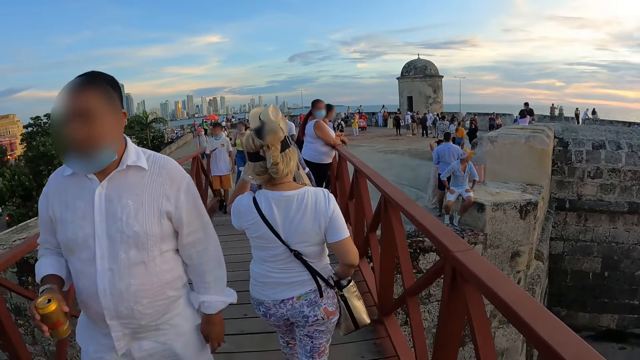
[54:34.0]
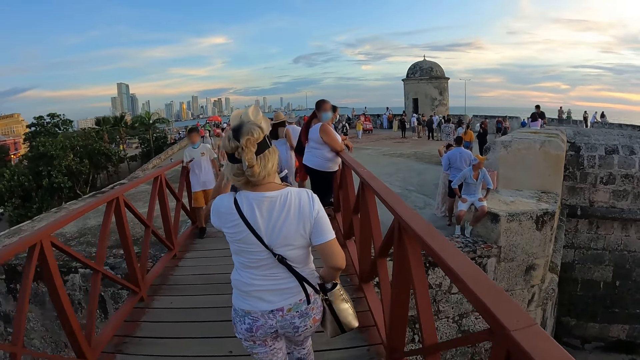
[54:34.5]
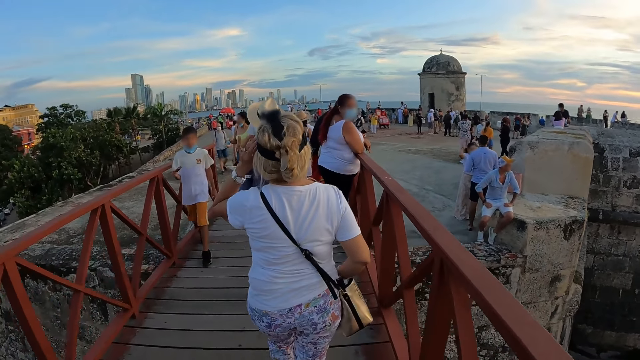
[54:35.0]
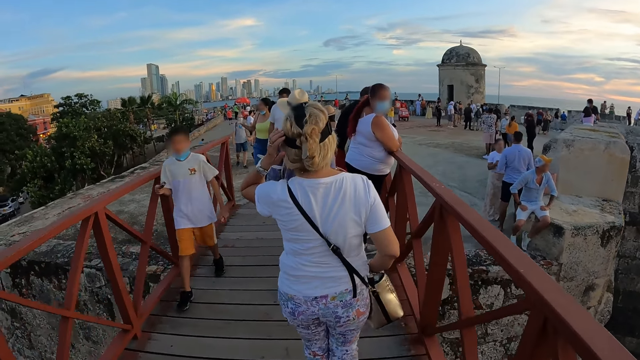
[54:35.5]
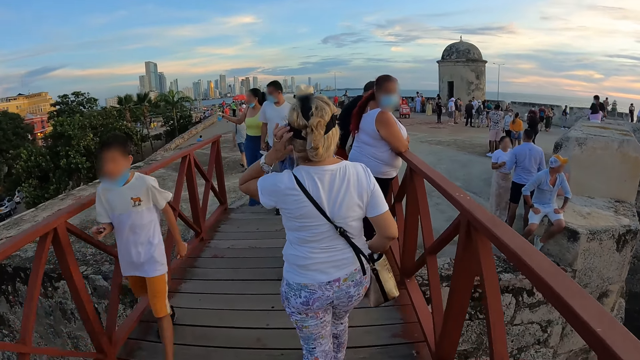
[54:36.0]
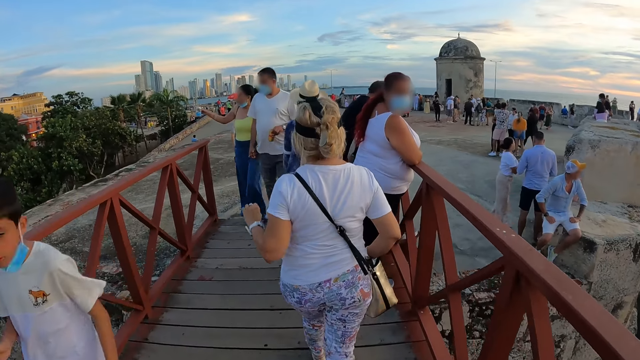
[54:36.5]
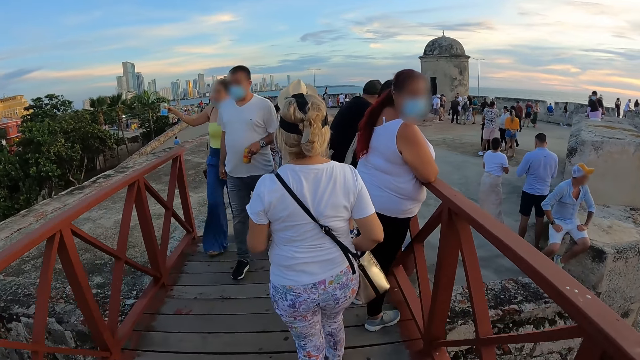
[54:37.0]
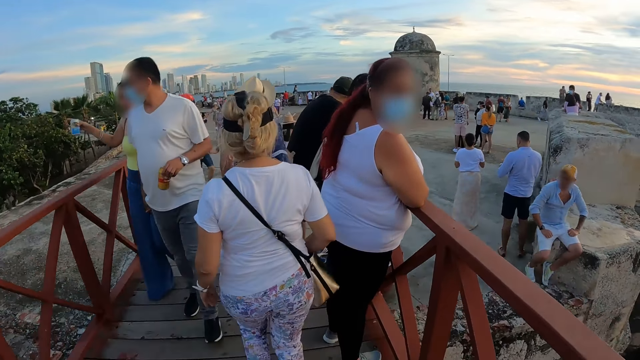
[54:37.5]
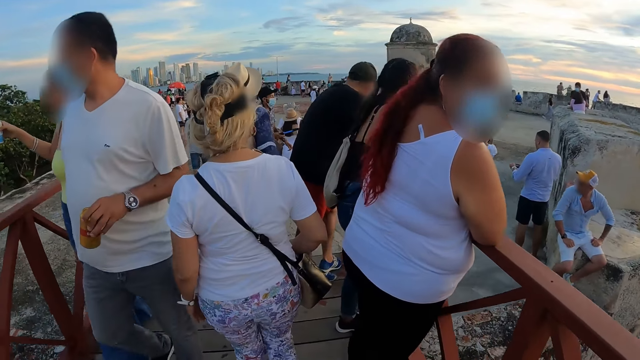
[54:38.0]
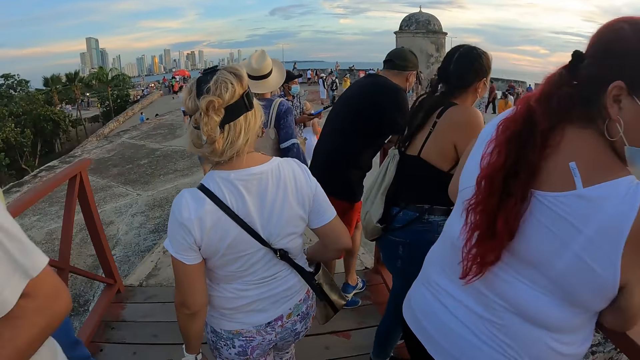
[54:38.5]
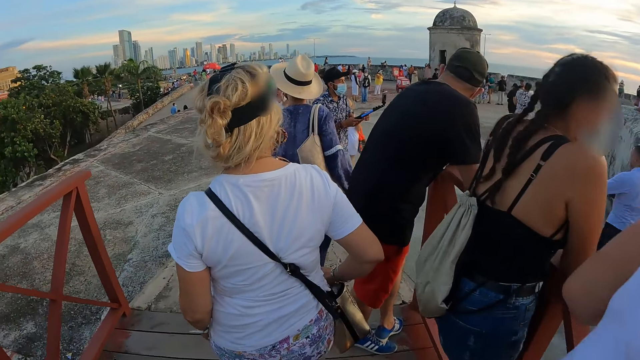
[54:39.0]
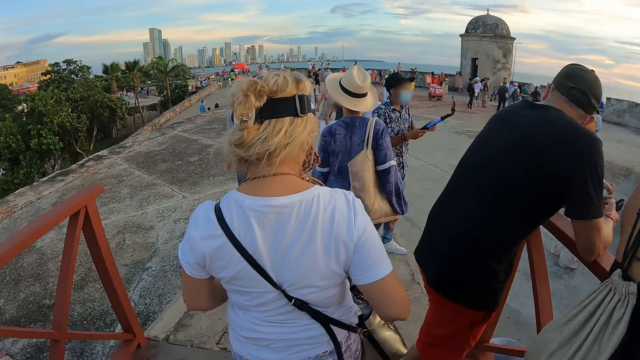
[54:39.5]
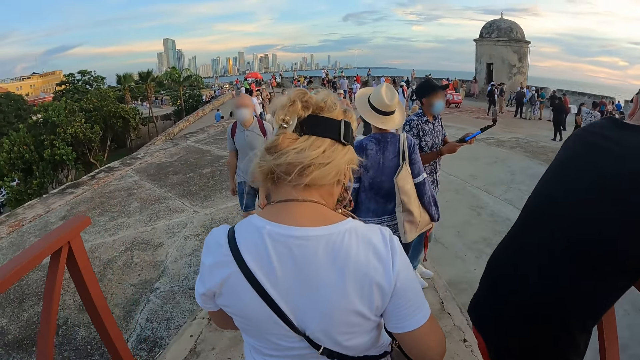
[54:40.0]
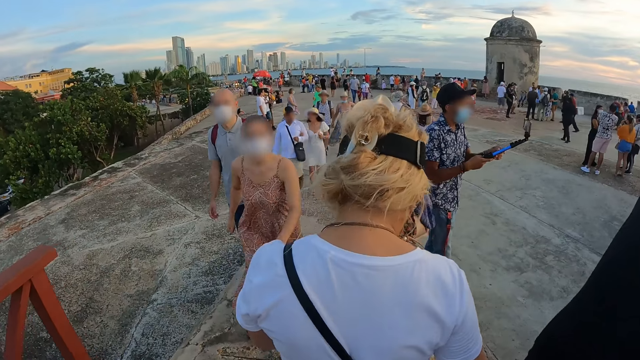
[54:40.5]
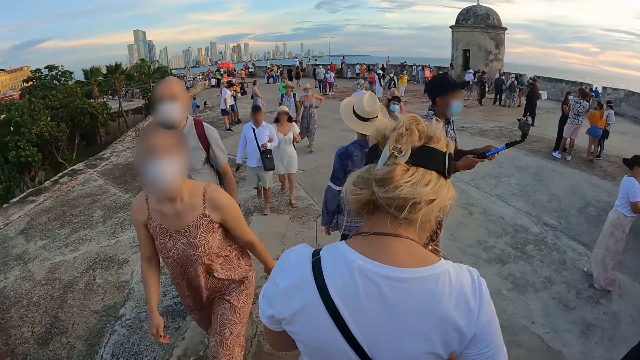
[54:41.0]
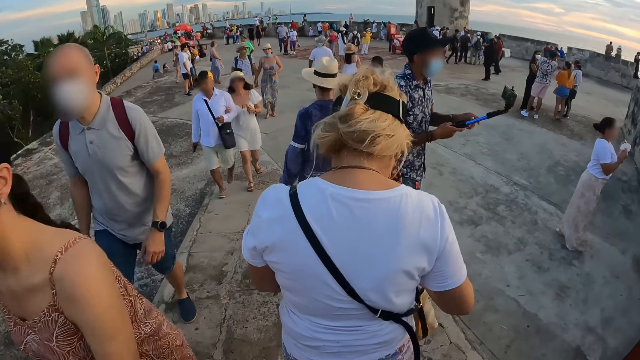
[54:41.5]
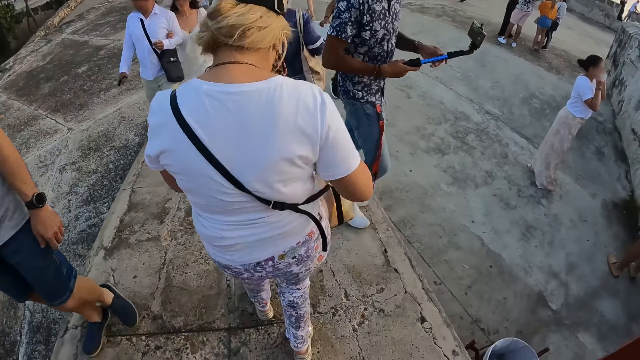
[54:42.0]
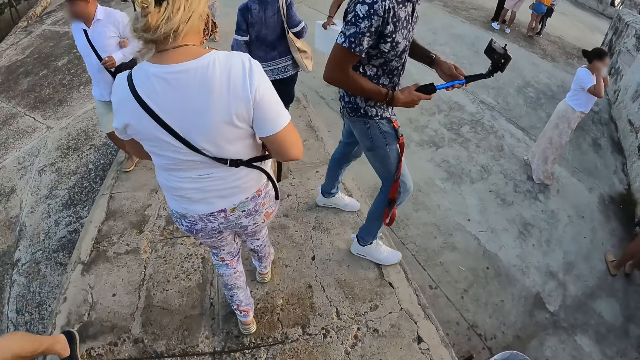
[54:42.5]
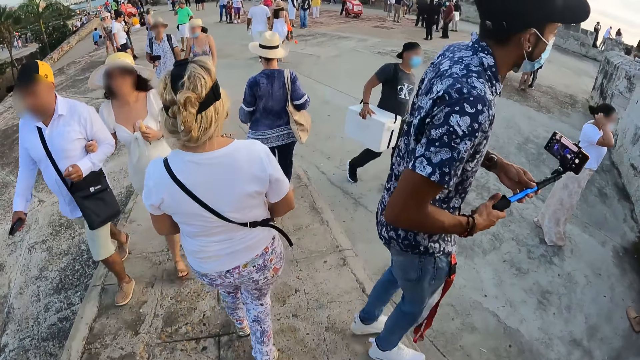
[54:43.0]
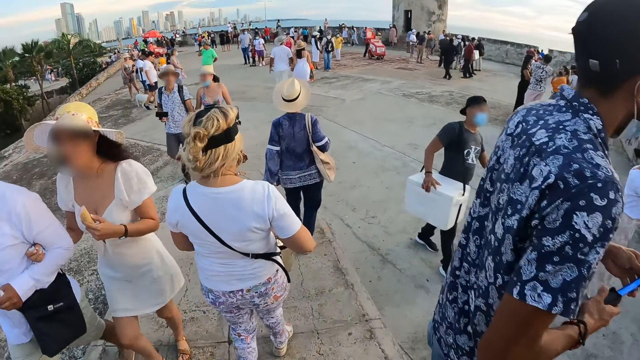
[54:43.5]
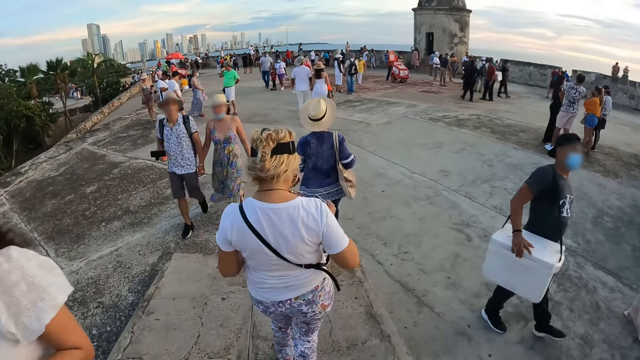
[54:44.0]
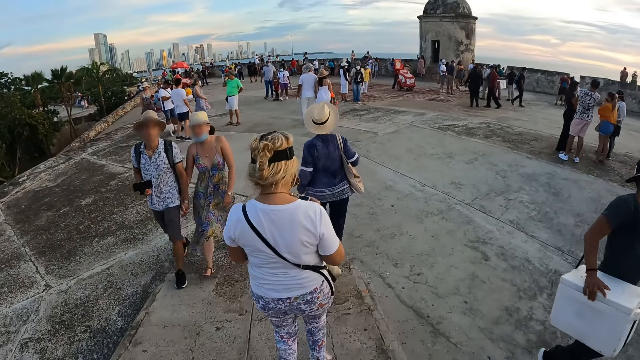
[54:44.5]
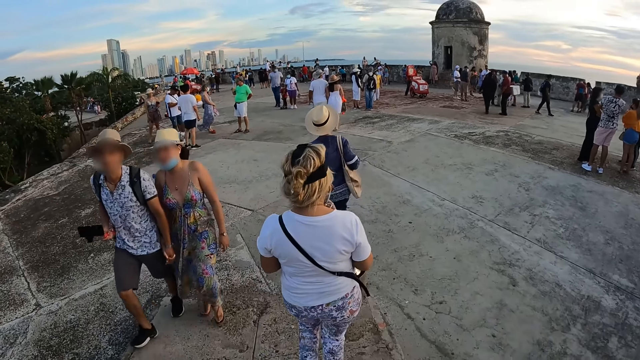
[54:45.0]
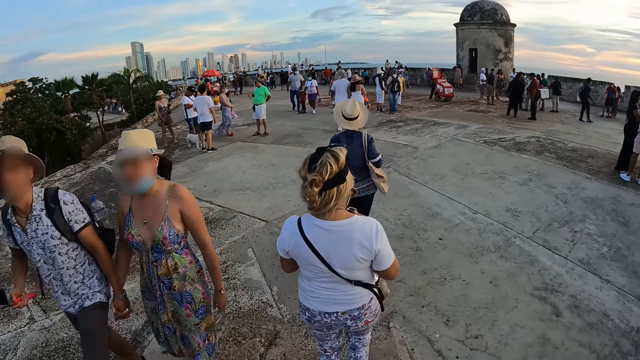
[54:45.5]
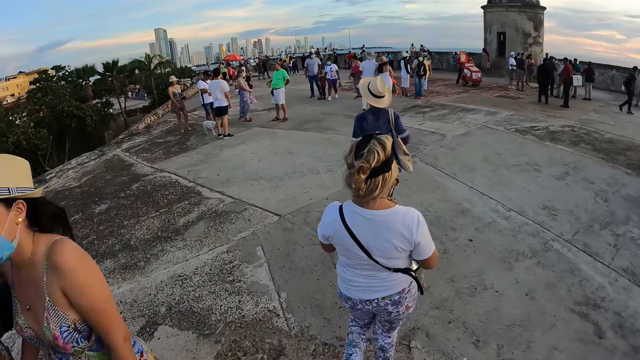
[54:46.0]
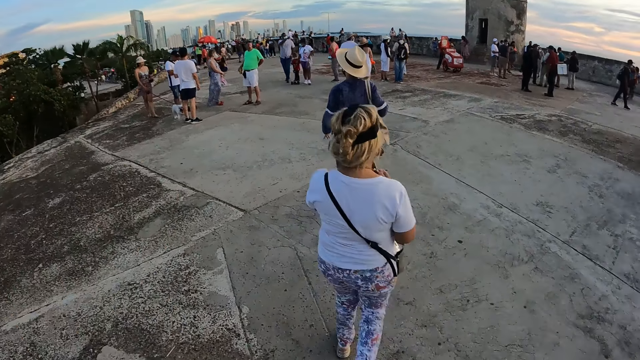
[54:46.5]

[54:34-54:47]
The woman adjusts a camera on her head with her left hand. The woman unzips a cross body bag on her shoulder with her right hand. The camera wearer climbs down the bridge with another woman and the first woman. They walk on the pavements. The first woman removes a phone from the cross body bag with her right hand. She passes the phone from her right hand to her left hand.

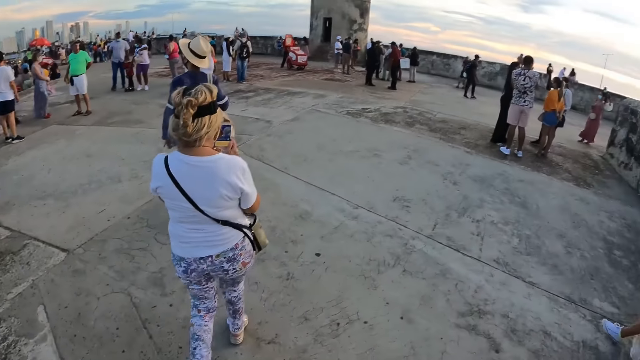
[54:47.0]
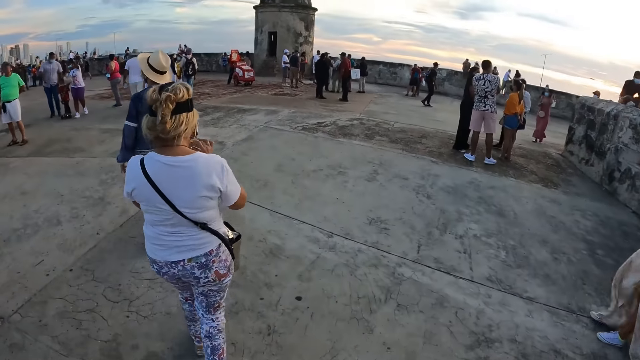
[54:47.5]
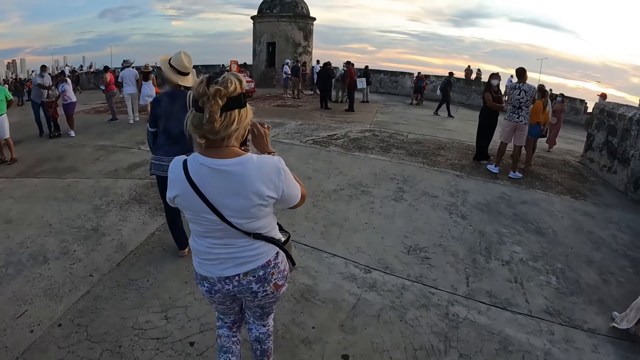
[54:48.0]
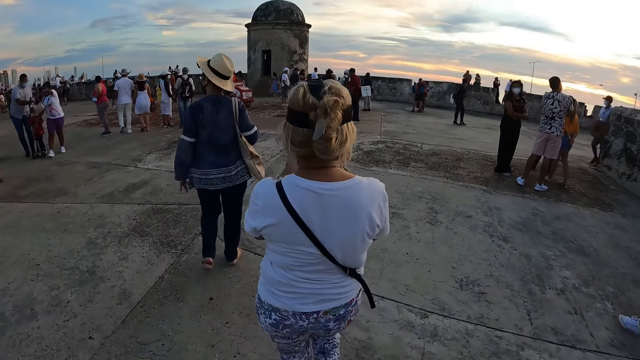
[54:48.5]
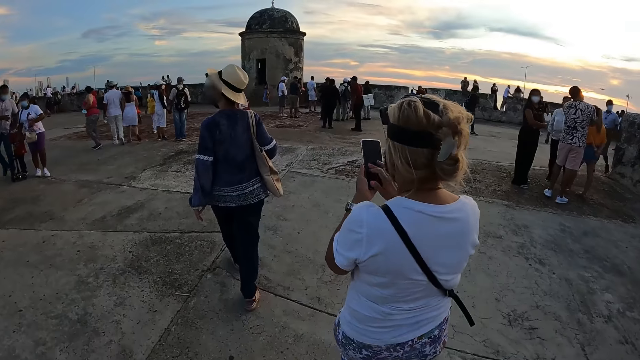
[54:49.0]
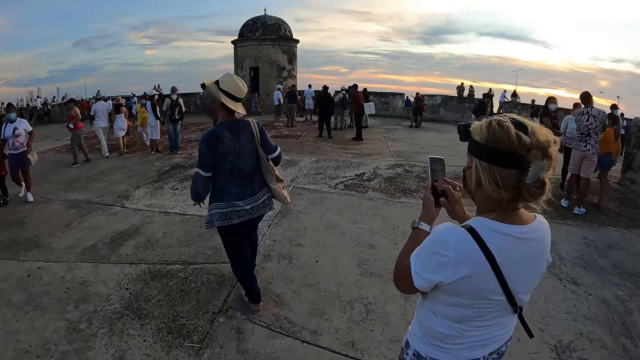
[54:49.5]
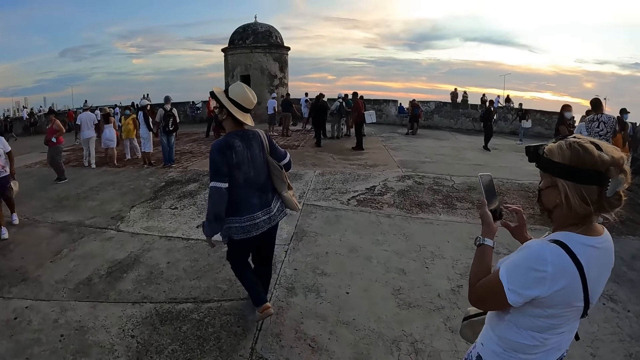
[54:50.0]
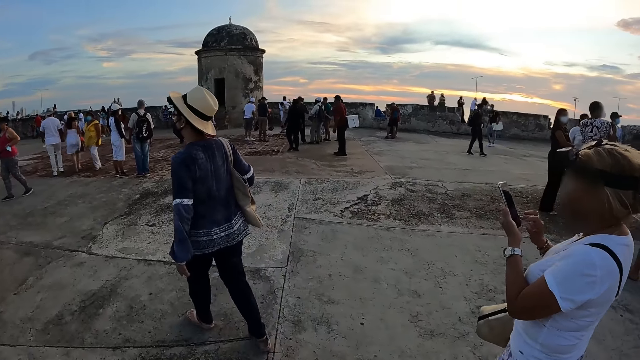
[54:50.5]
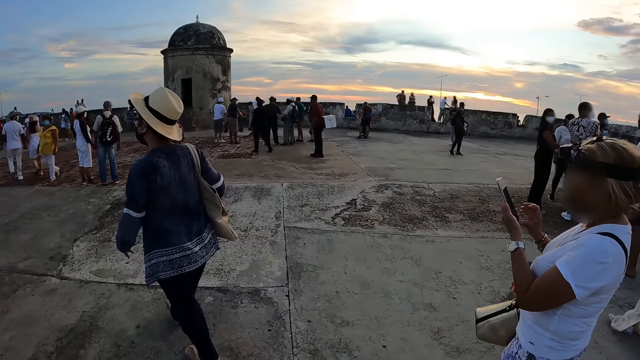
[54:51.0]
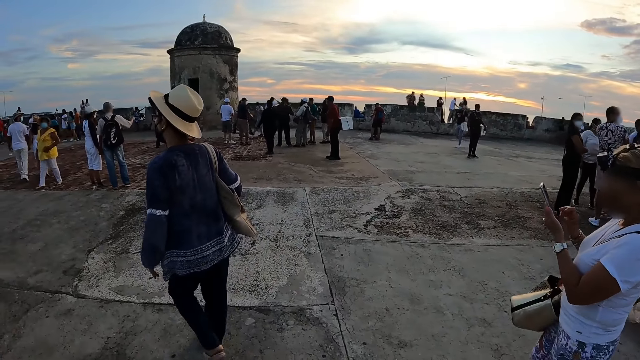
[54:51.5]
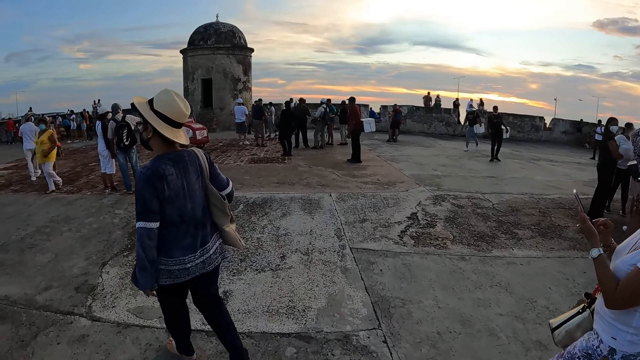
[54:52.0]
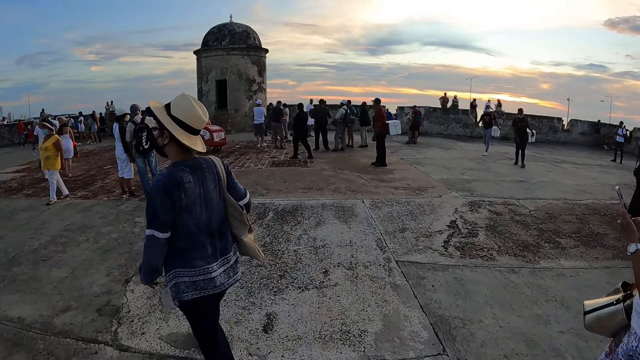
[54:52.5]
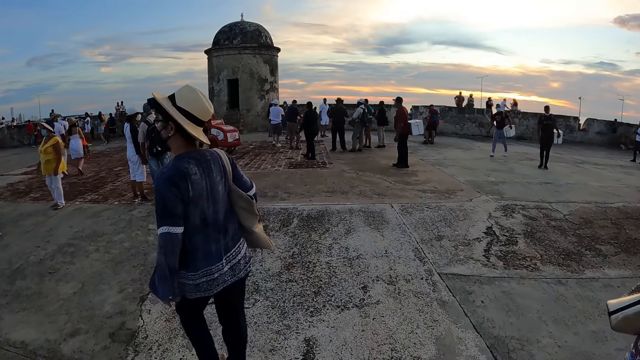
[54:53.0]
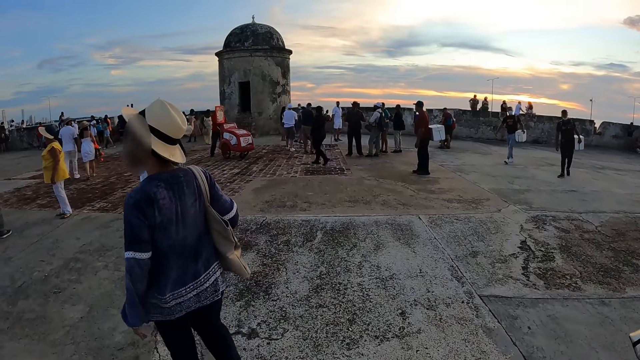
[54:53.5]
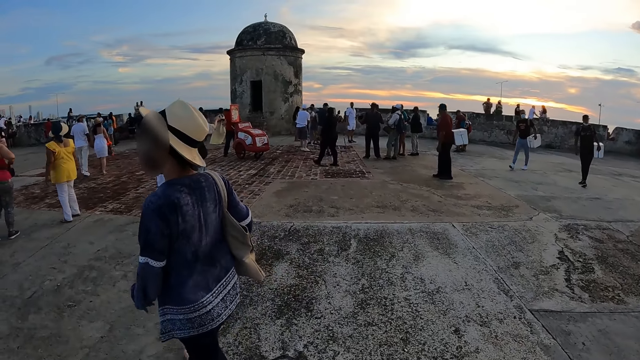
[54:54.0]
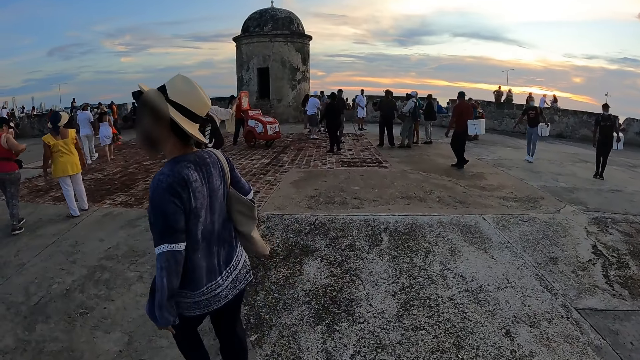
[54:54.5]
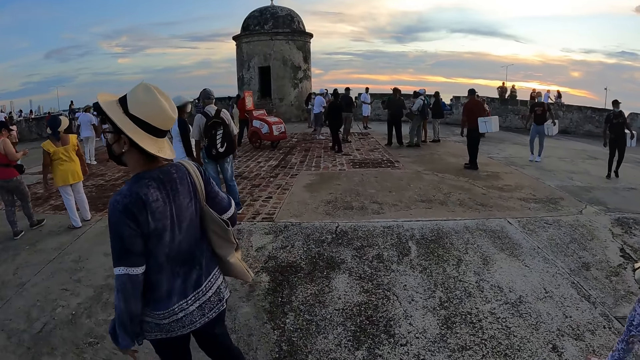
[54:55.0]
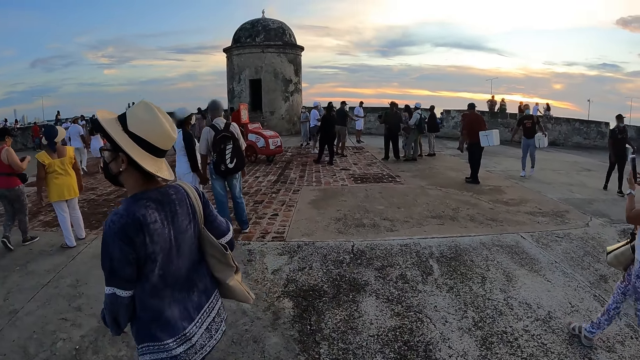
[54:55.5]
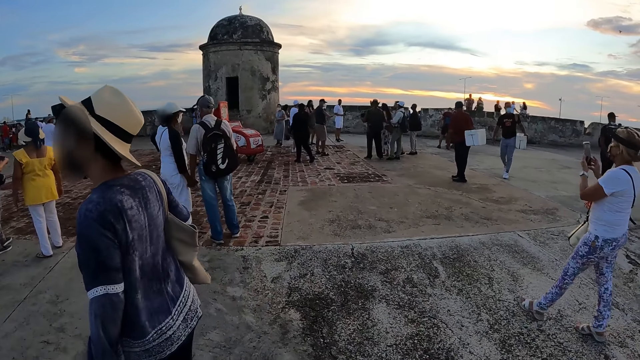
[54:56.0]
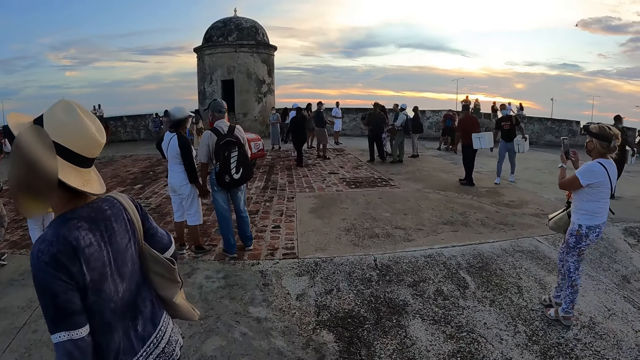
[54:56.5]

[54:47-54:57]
The woman operates the phone in her left hand with her right hand.
